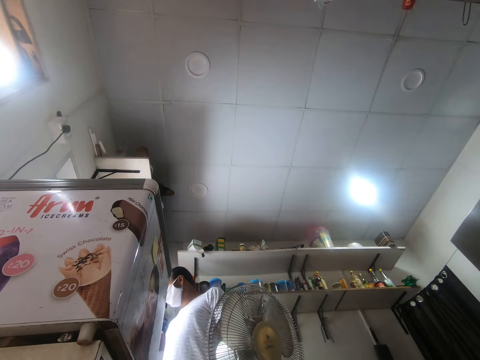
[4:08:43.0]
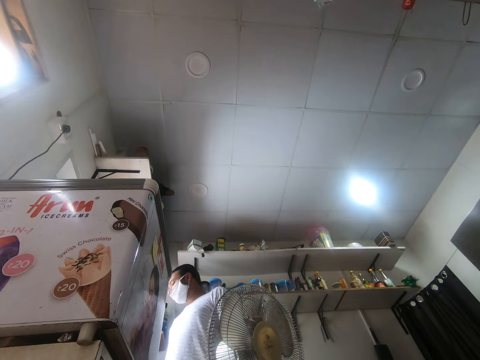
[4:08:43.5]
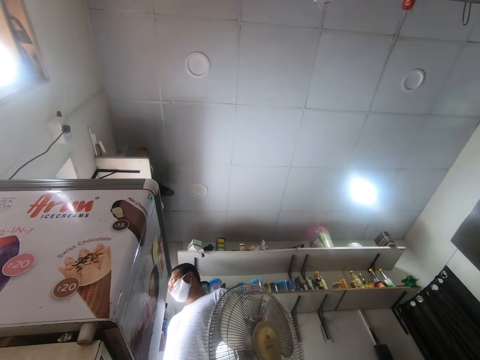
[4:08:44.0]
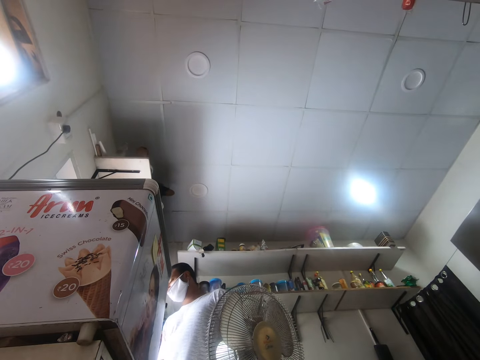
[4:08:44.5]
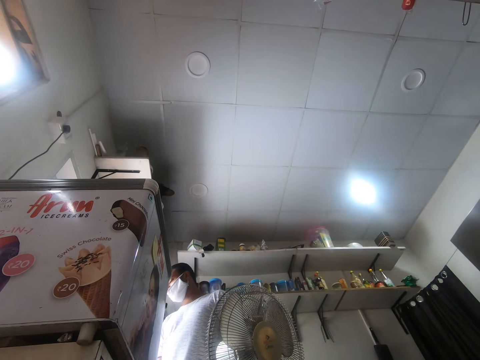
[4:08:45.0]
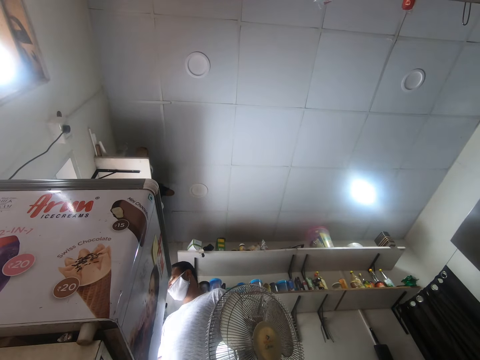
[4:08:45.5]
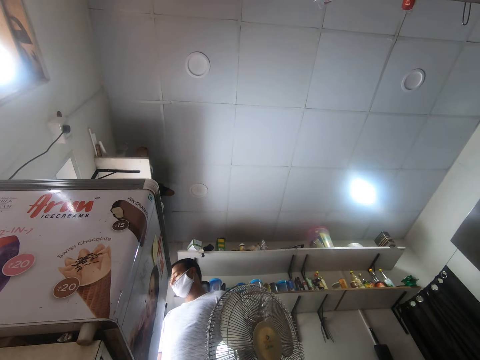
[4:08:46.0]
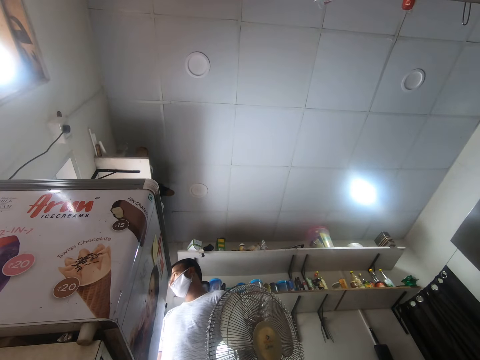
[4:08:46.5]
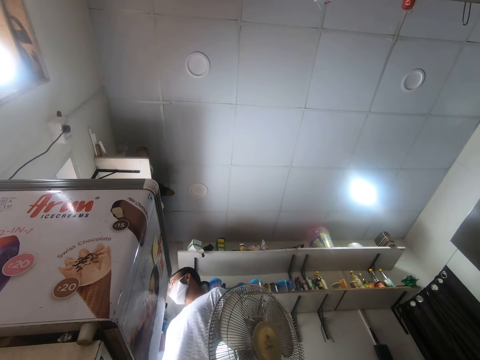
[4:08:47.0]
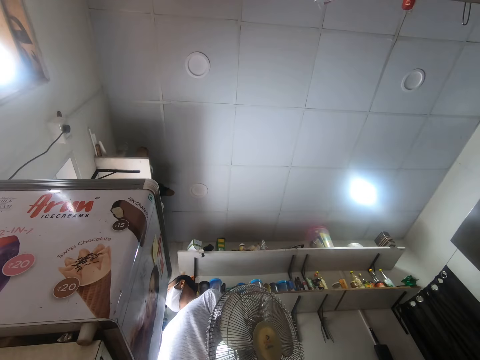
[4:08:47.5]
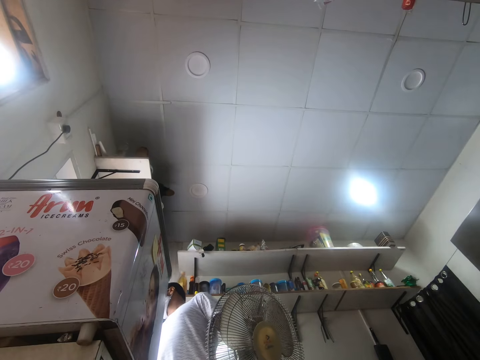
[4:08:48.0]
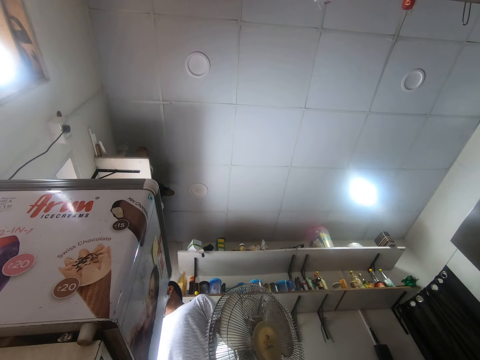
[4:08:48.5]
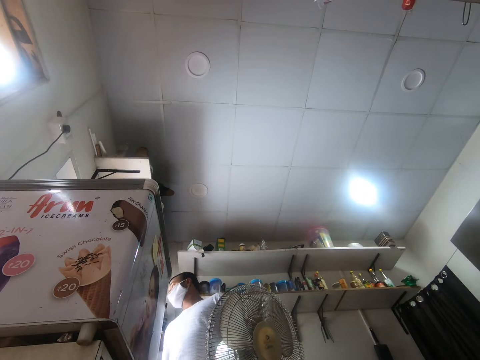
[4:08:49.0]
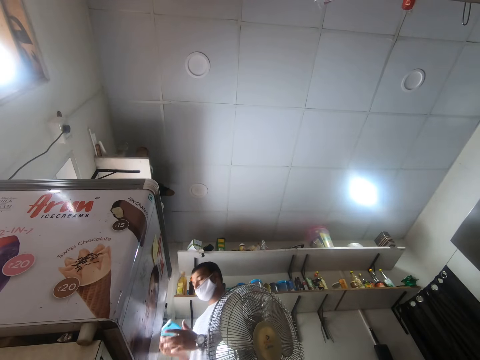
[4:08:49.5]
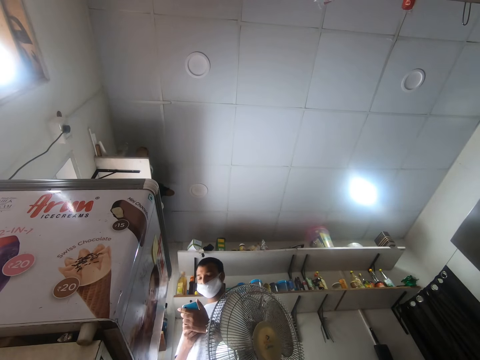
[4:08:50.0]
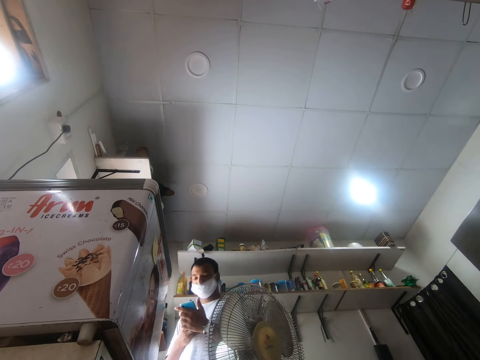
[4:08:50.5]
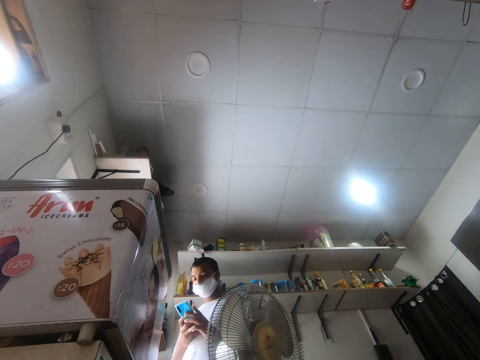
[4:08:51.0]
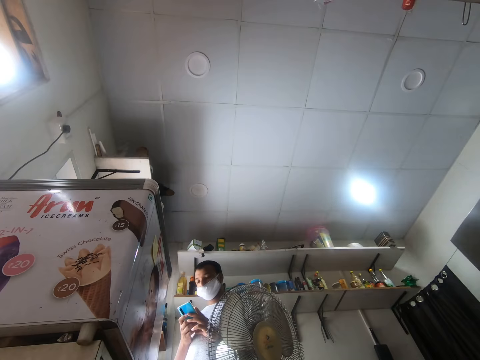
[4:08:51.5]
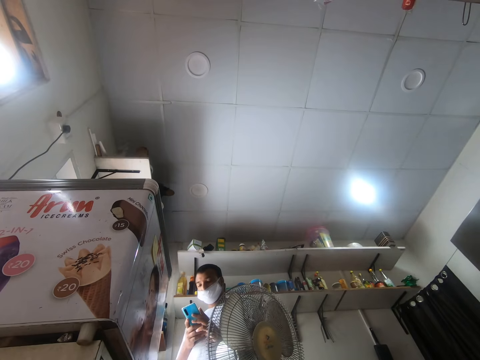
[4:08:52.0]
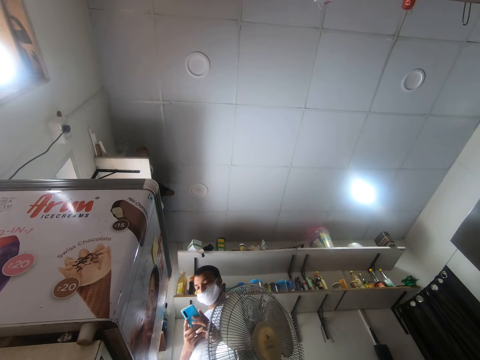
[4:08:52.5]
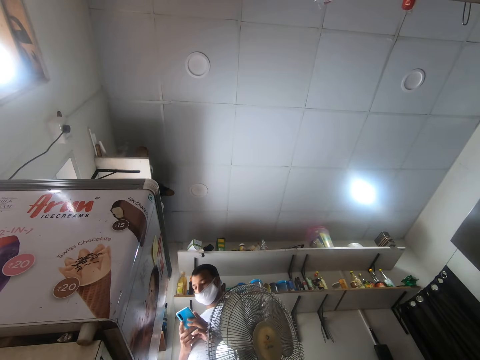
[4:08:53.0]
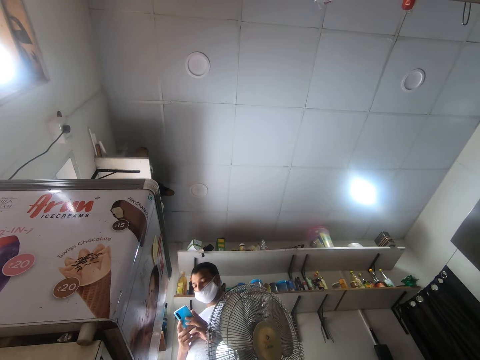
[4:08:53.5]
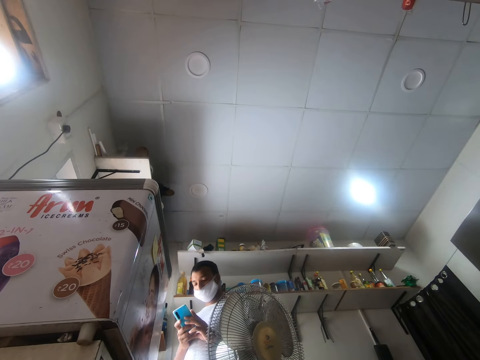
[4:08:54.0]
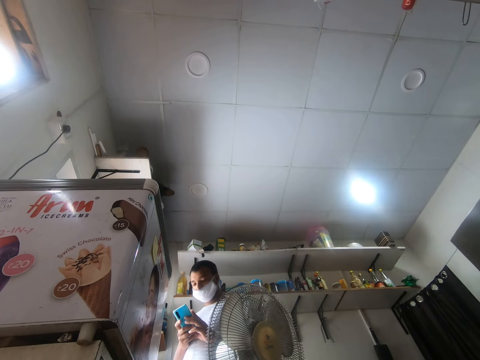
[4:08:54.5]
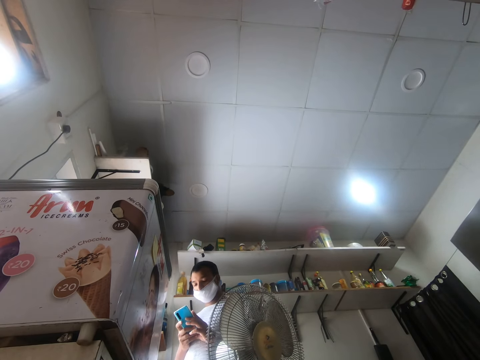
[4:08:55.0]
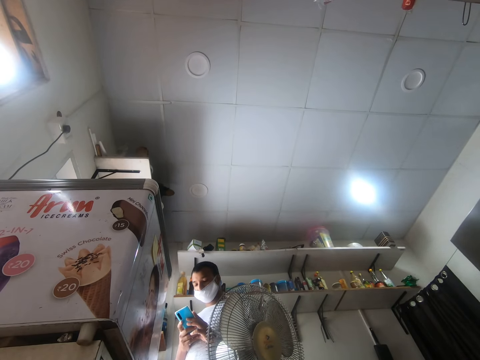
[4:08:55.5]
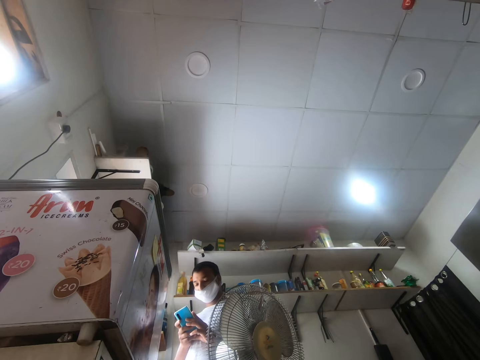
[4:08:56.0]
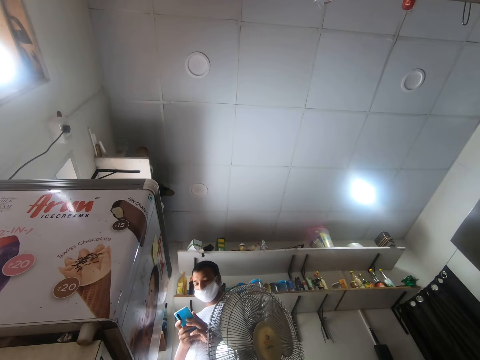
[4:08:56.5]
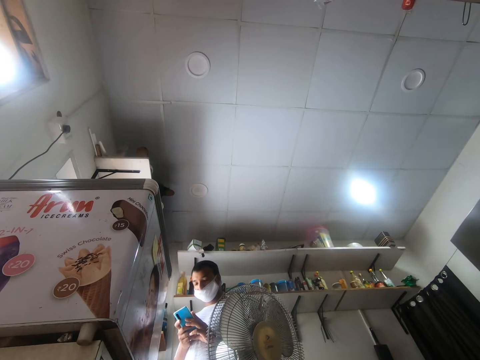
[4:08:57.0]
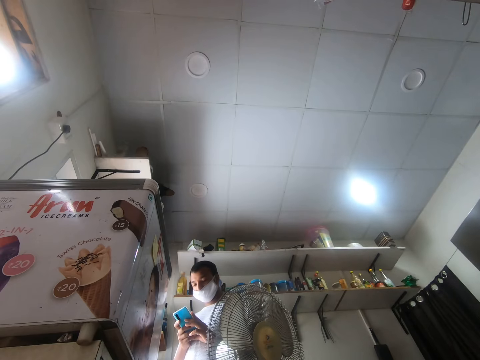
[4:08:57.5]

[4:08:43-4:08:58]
A man stands in the kitchen. The man operates a phone with both hands. The man picks up the phone.

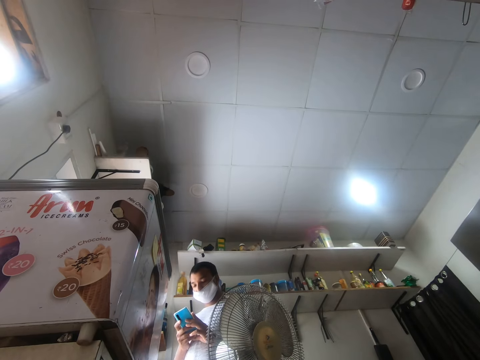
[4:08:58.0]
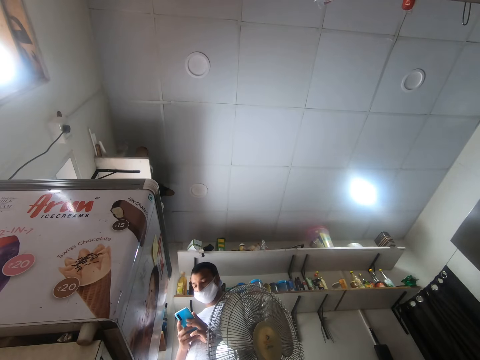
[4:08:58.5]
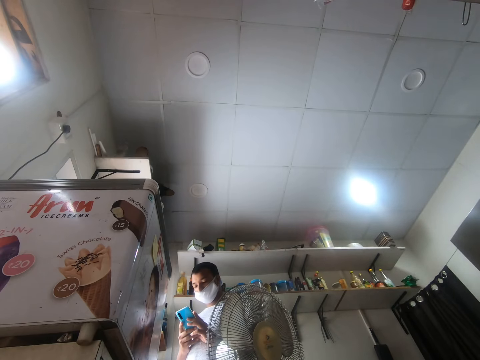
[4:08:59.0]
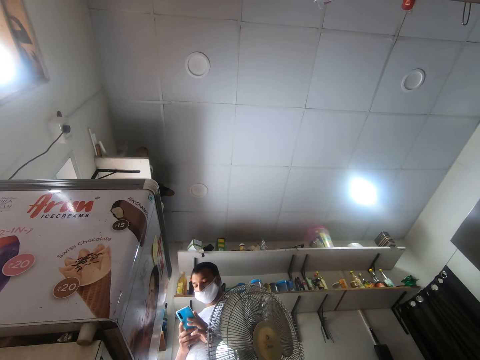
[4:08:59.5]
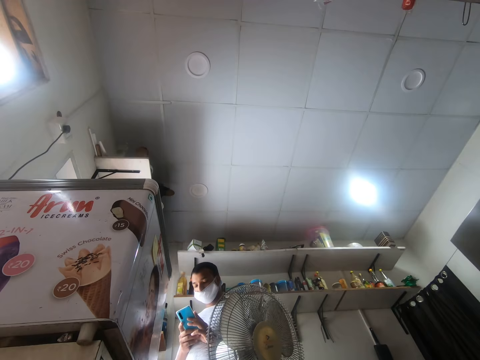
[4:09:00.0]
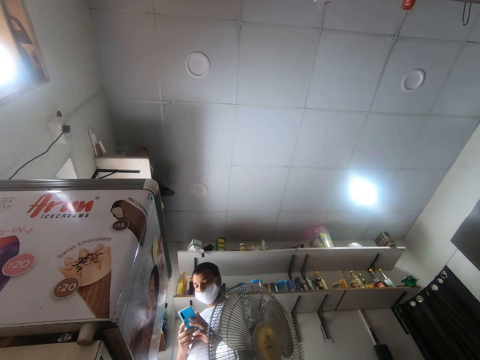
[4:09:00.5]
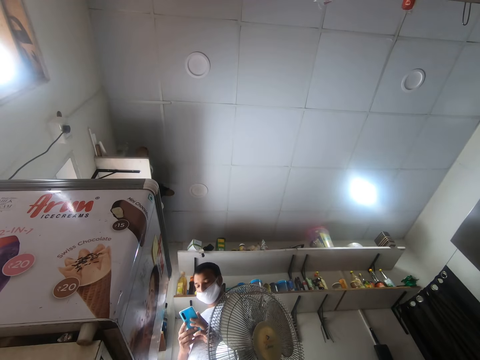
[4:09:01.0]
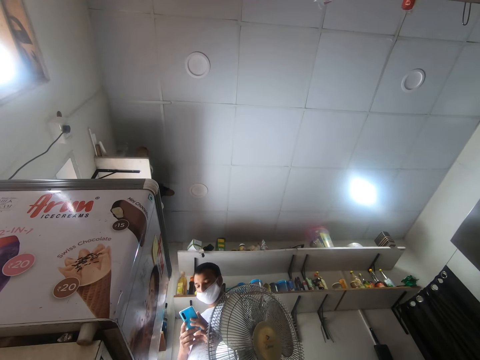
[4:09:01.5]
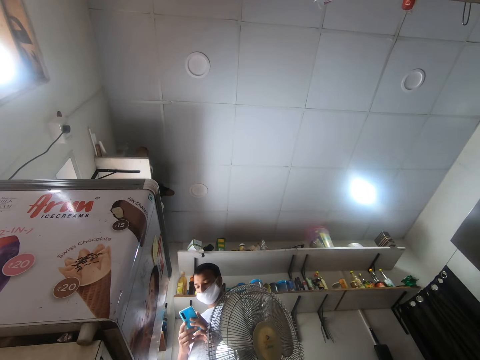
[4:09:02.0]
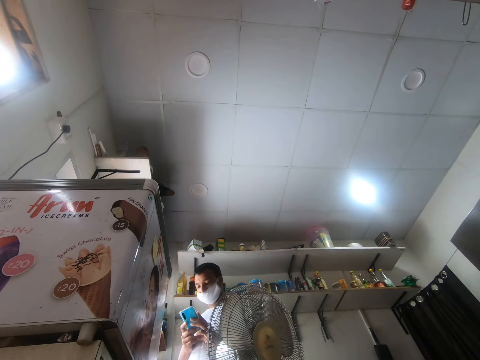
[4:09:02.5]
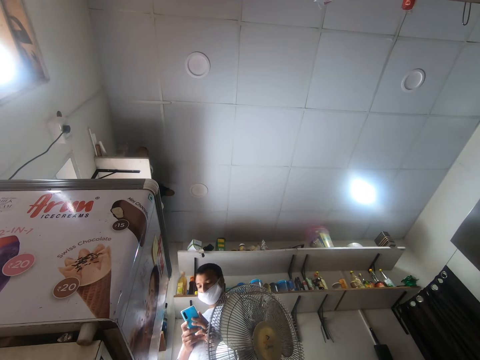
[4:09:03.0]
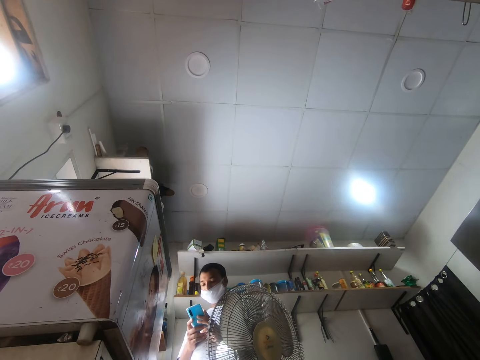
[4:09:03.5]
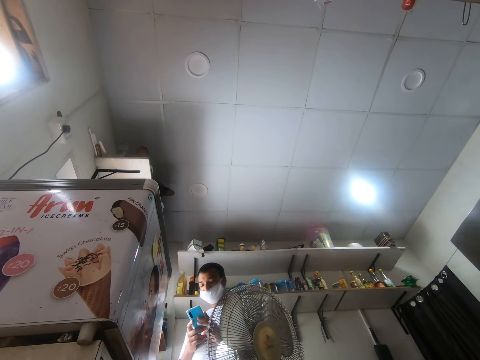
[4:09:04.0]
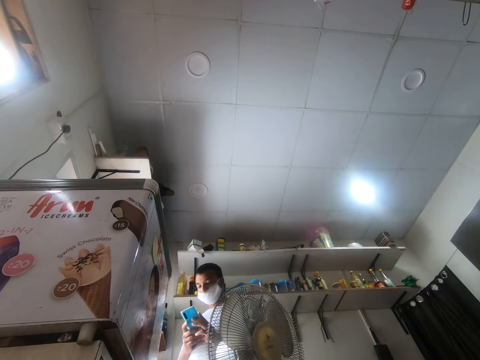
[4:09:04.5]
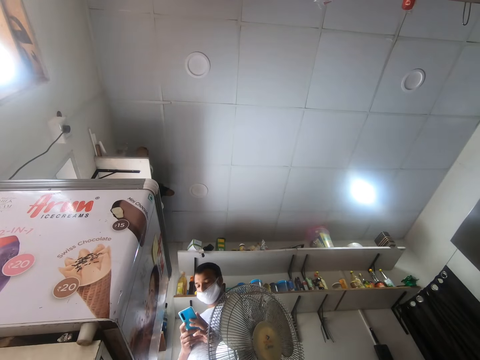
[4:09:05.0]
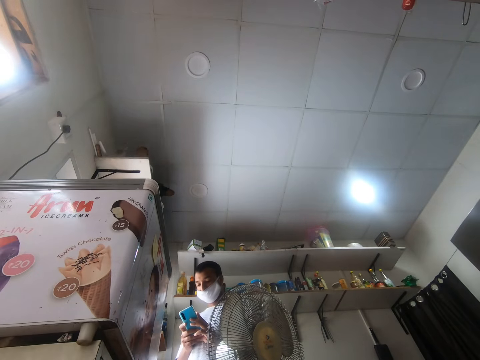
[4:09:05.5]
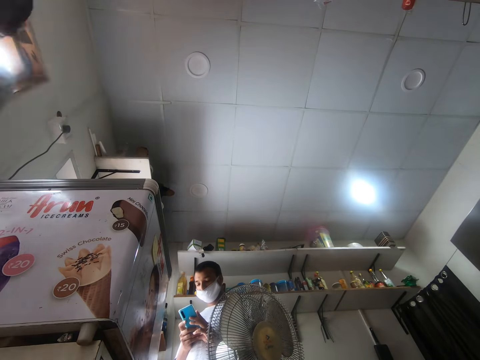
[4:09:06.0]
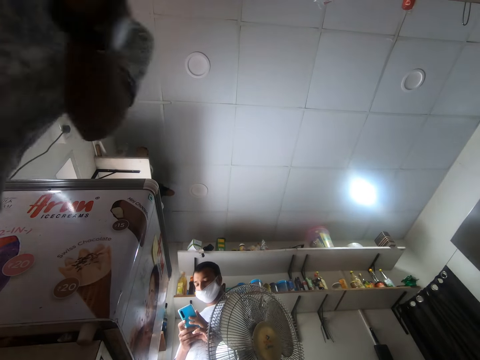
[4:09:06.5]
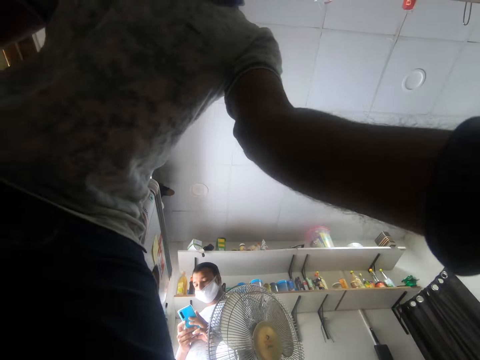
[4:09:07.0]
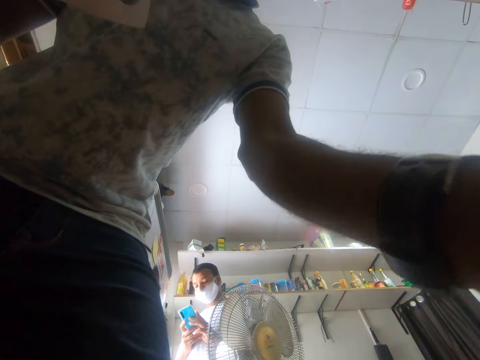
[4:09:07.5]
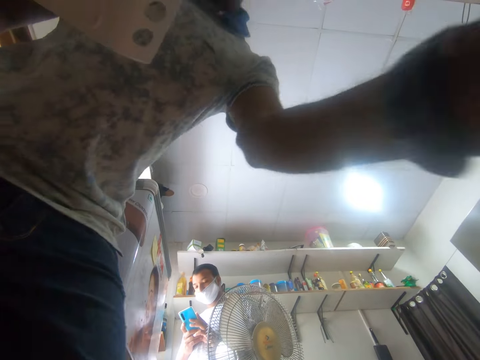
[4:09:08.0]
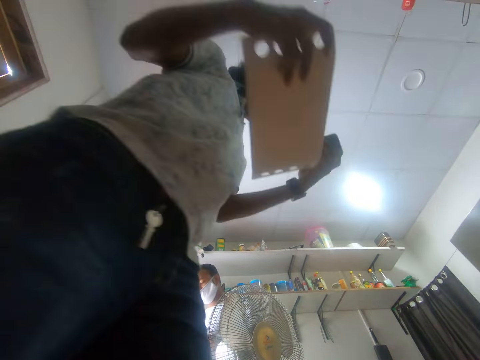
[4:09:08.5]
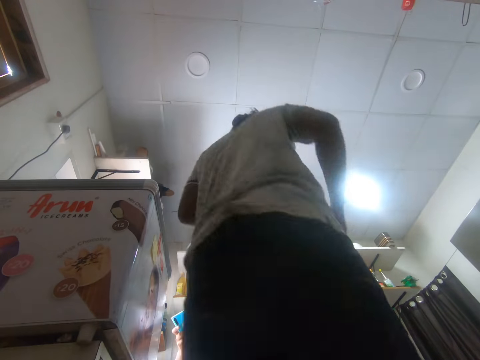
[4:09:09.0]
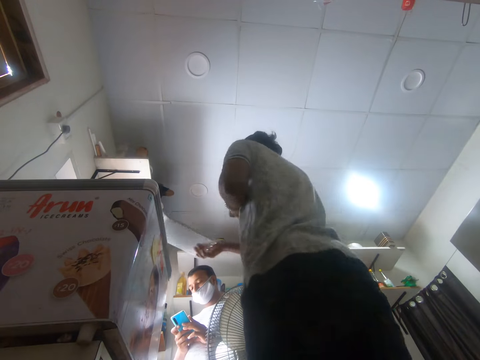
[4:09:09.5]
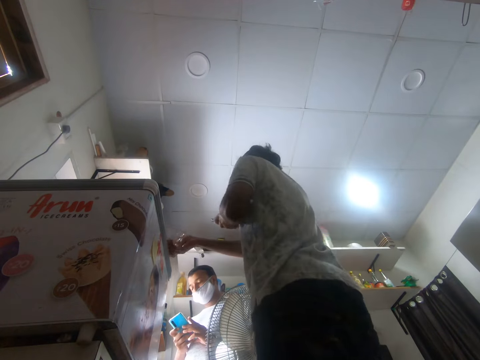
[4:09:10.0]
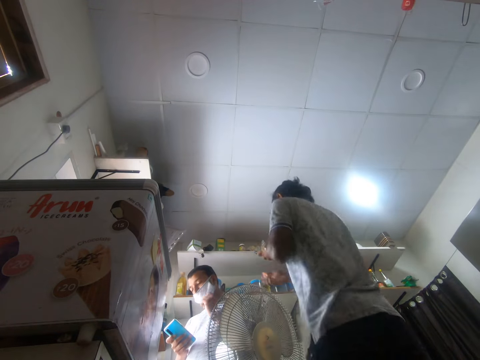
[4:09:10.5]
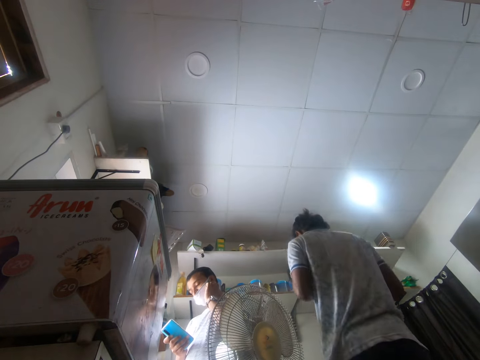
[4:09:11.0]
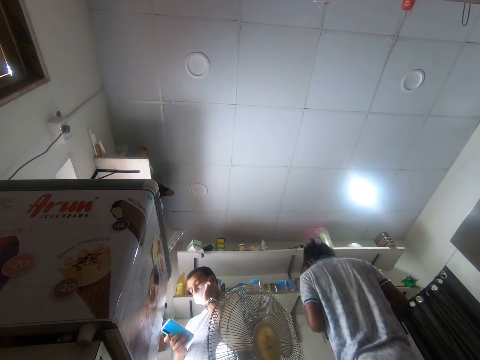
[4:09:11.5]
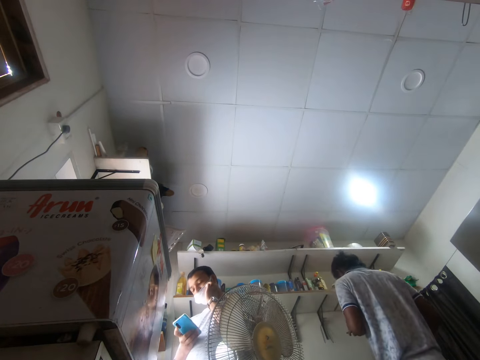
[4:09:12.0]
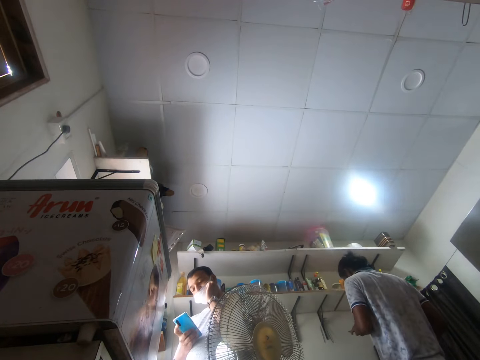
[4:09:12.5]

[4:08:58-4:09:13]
A man moves around. The man picks up the phone from a table with his left hand. The man moves around. The man drops the tray on the refrigerator with his right hand. The man operates the phone with his left hand. Another man operates the phone with his right hand. The first man moves around.
